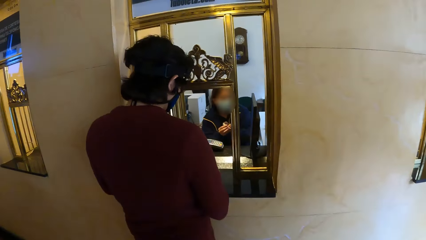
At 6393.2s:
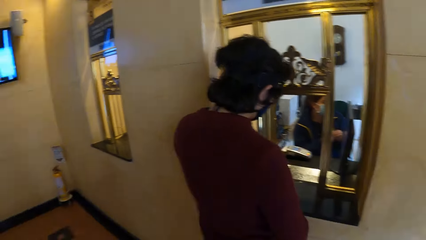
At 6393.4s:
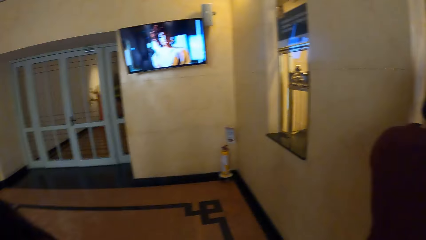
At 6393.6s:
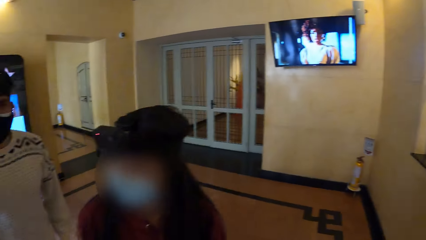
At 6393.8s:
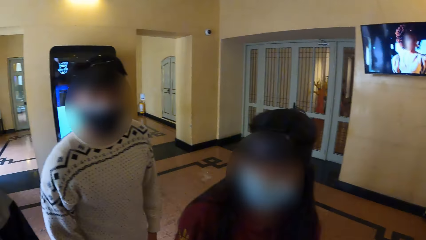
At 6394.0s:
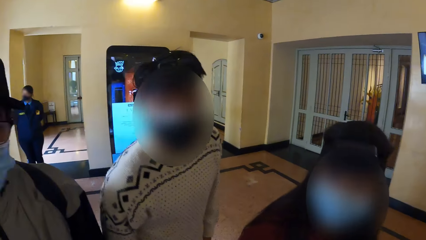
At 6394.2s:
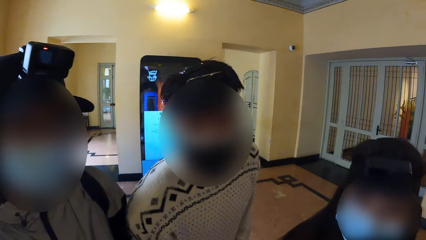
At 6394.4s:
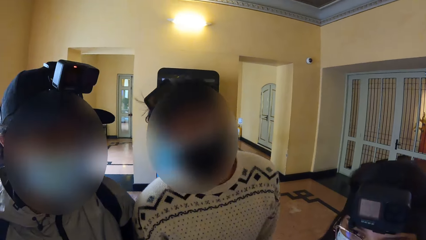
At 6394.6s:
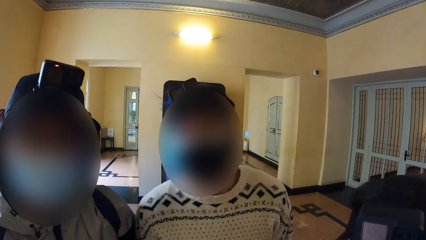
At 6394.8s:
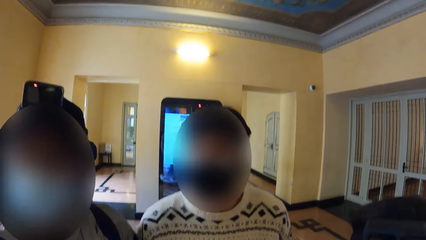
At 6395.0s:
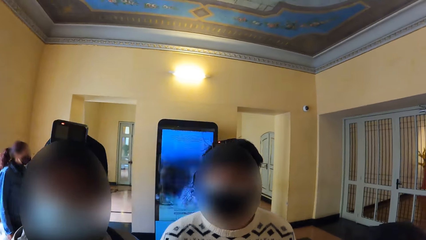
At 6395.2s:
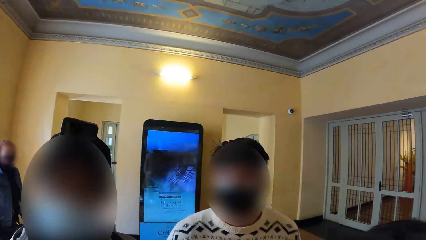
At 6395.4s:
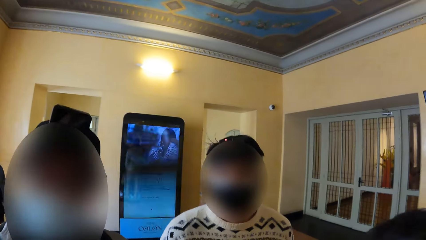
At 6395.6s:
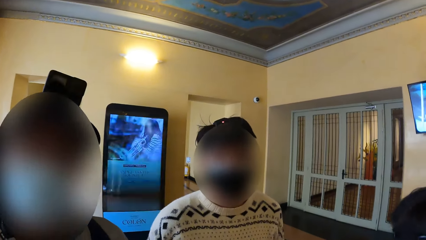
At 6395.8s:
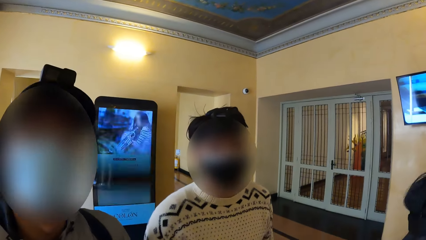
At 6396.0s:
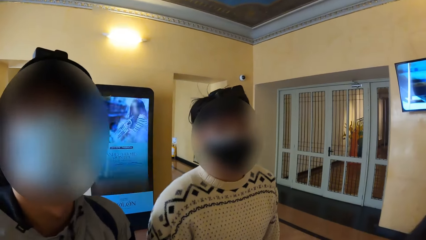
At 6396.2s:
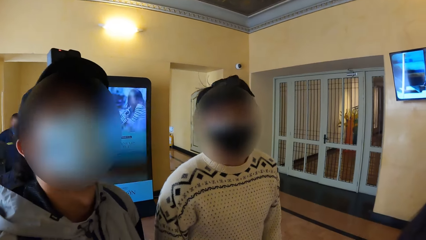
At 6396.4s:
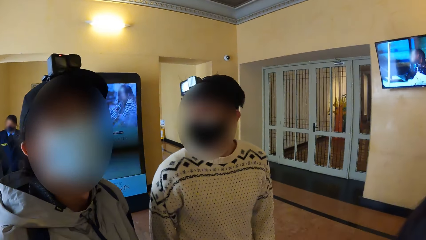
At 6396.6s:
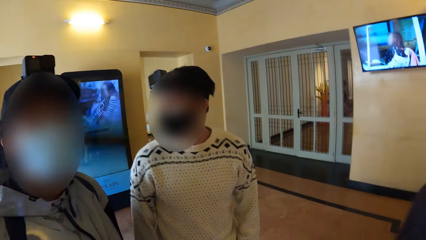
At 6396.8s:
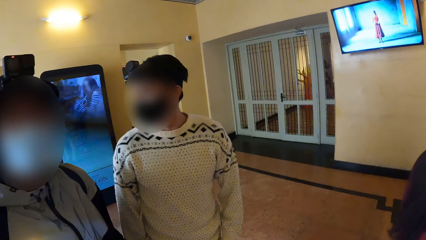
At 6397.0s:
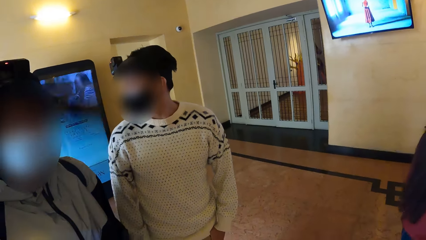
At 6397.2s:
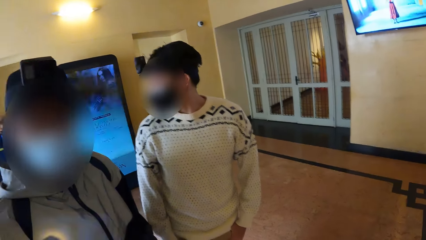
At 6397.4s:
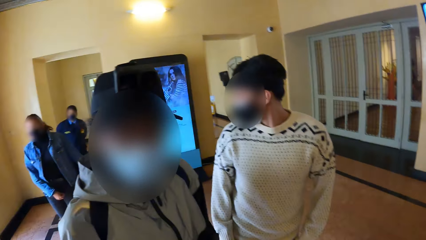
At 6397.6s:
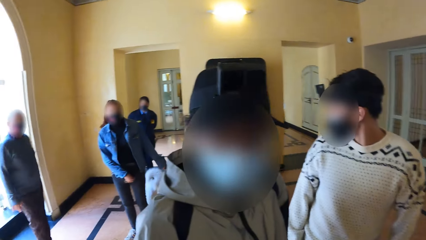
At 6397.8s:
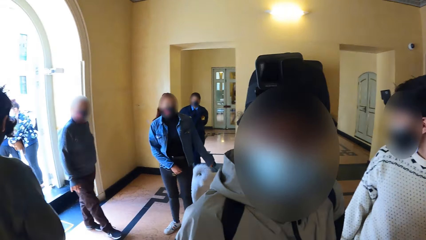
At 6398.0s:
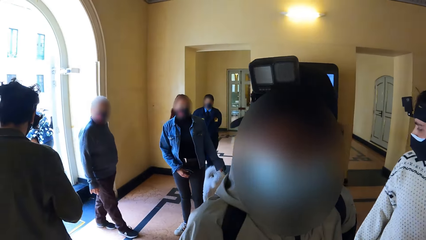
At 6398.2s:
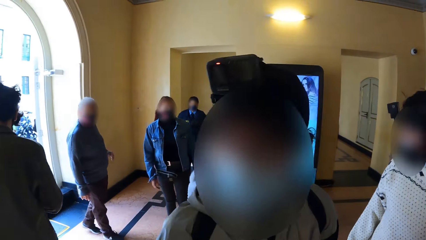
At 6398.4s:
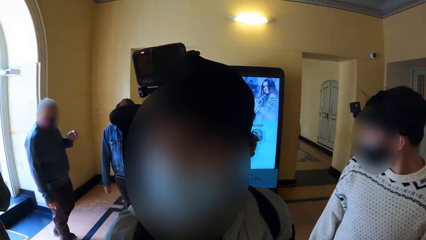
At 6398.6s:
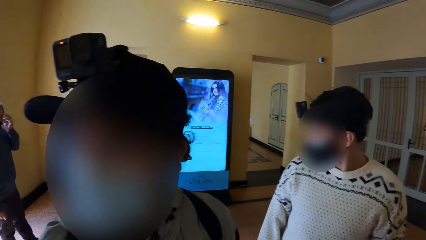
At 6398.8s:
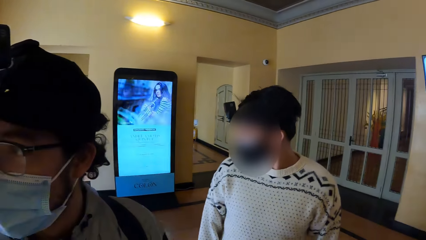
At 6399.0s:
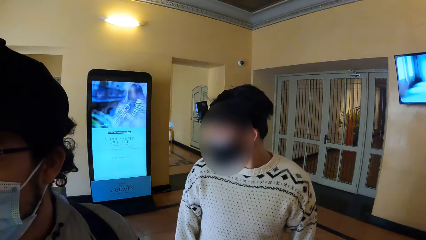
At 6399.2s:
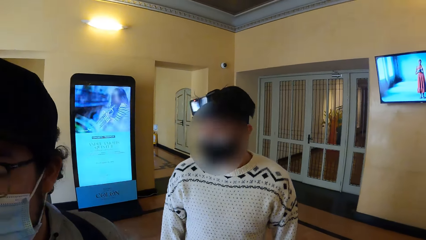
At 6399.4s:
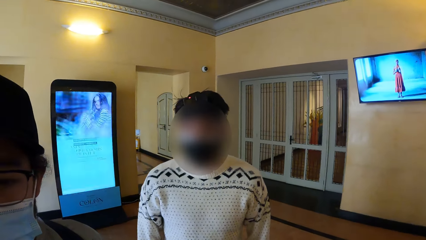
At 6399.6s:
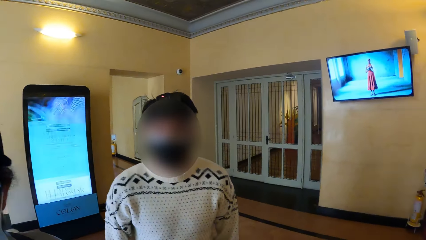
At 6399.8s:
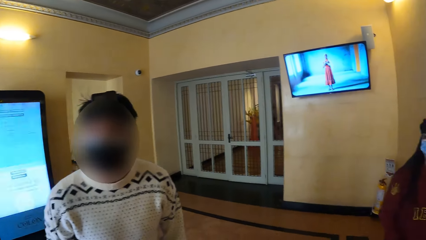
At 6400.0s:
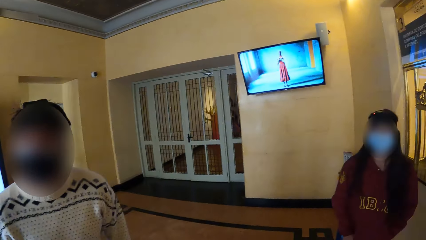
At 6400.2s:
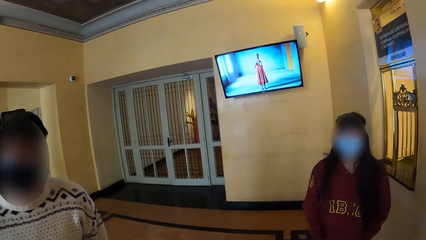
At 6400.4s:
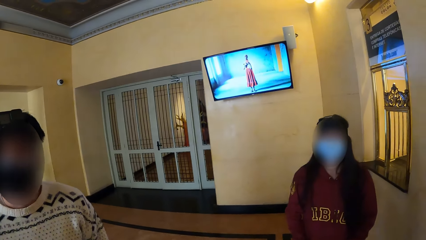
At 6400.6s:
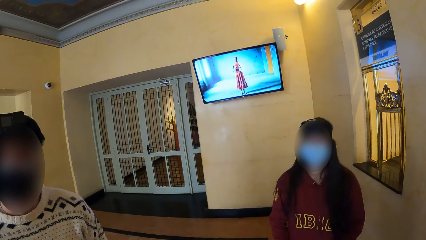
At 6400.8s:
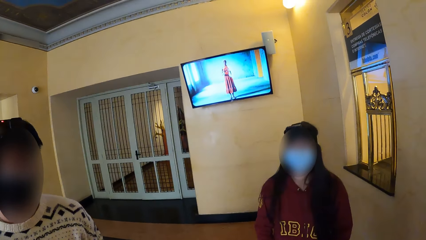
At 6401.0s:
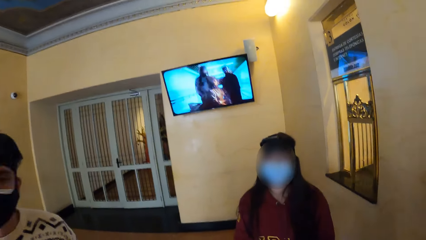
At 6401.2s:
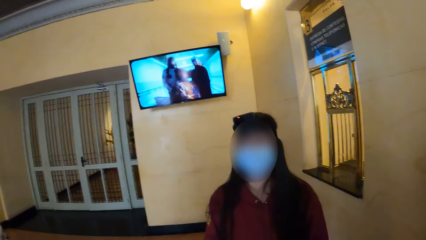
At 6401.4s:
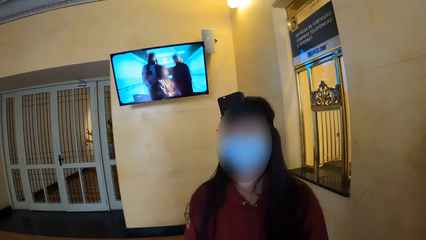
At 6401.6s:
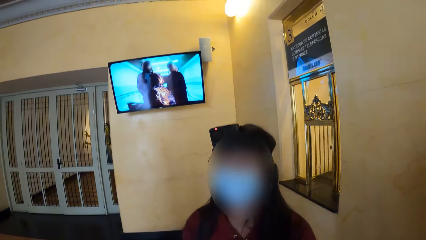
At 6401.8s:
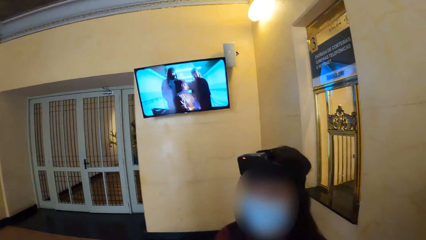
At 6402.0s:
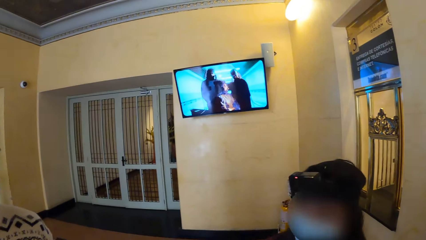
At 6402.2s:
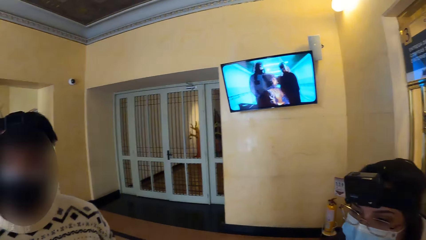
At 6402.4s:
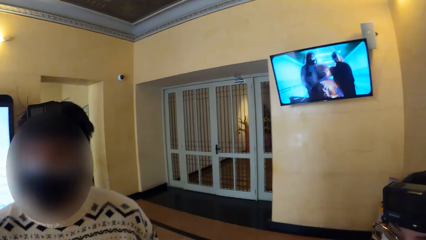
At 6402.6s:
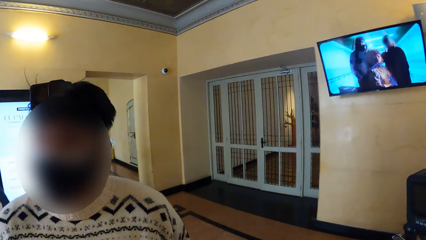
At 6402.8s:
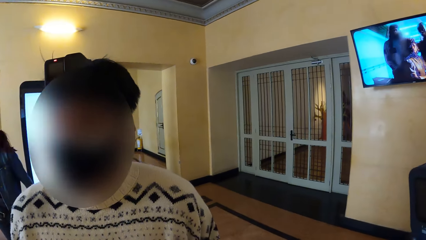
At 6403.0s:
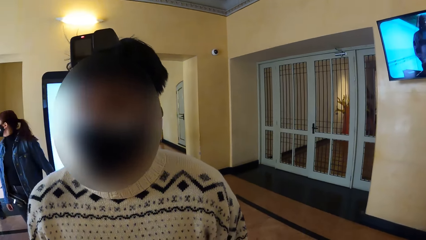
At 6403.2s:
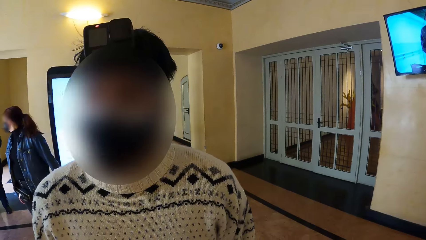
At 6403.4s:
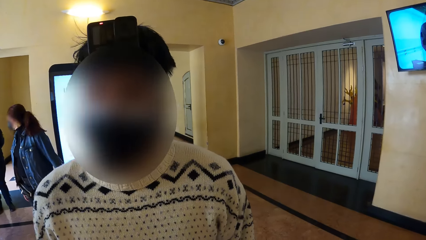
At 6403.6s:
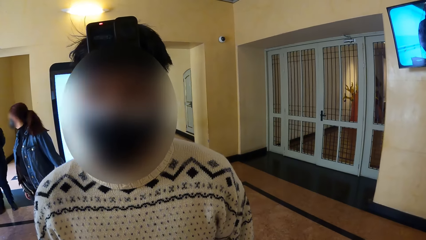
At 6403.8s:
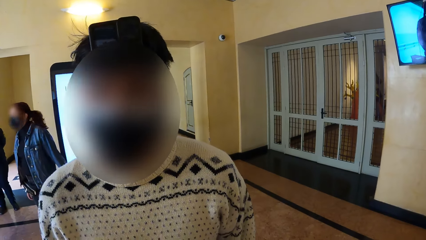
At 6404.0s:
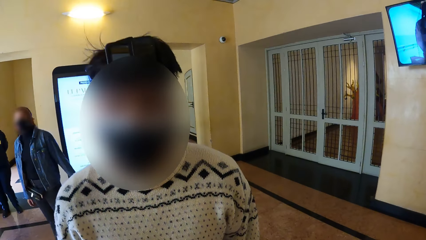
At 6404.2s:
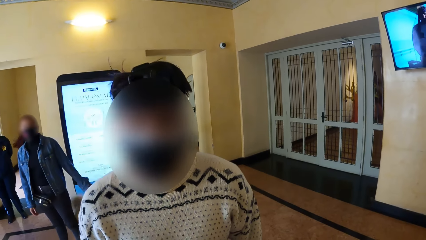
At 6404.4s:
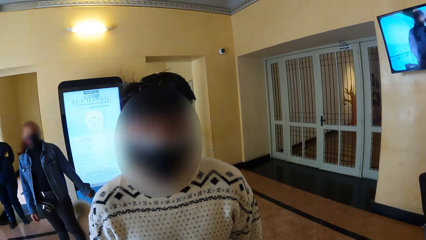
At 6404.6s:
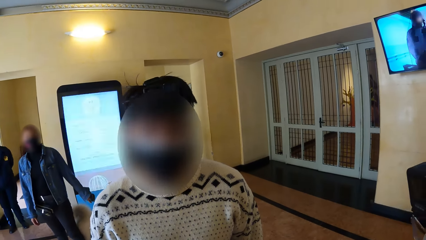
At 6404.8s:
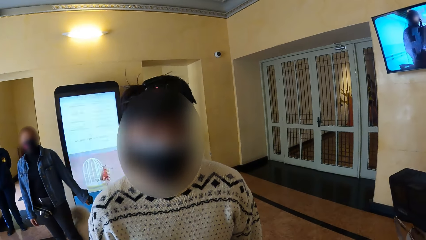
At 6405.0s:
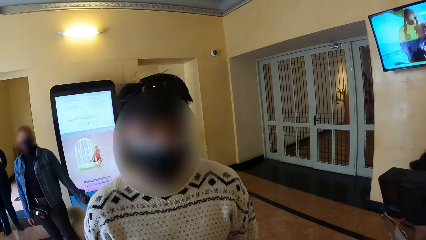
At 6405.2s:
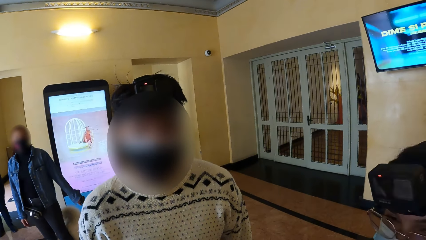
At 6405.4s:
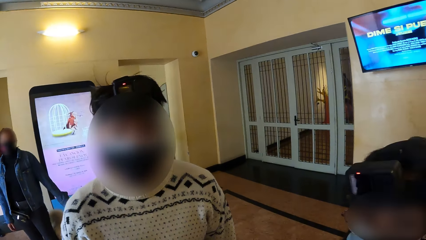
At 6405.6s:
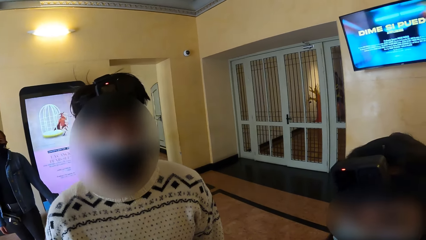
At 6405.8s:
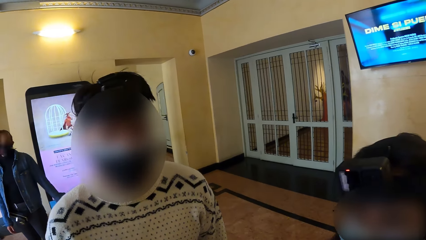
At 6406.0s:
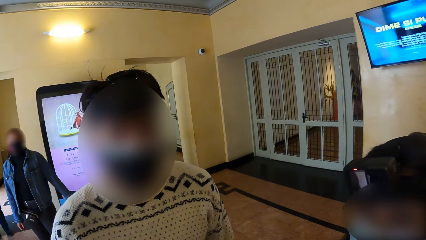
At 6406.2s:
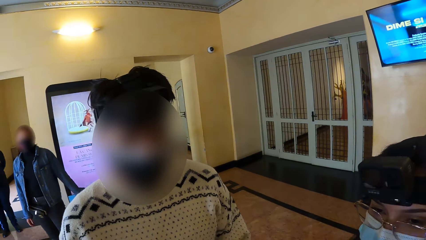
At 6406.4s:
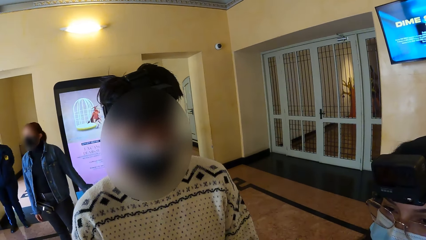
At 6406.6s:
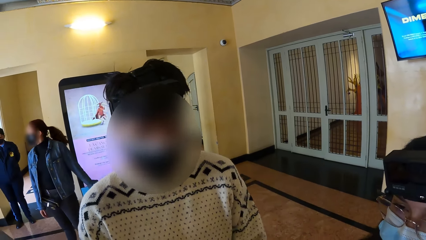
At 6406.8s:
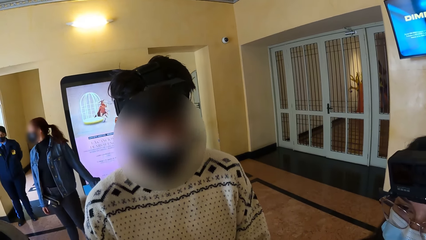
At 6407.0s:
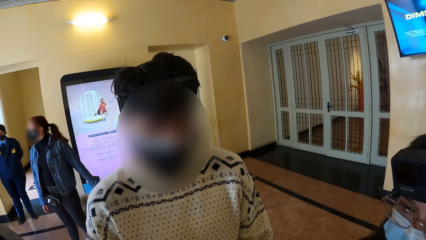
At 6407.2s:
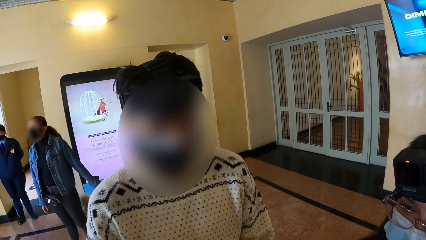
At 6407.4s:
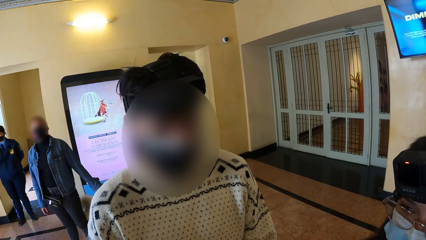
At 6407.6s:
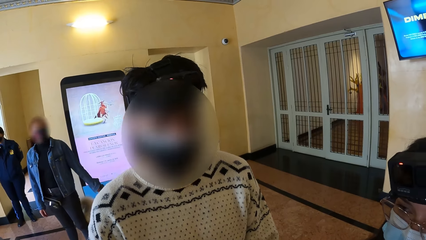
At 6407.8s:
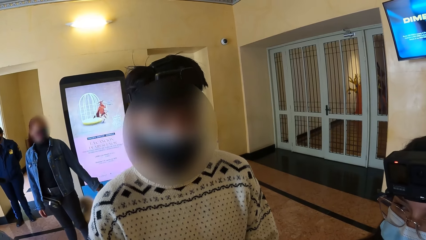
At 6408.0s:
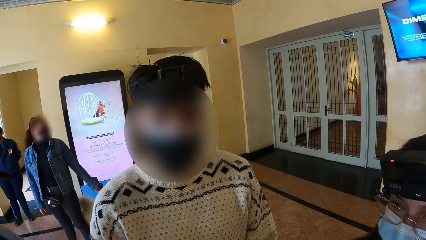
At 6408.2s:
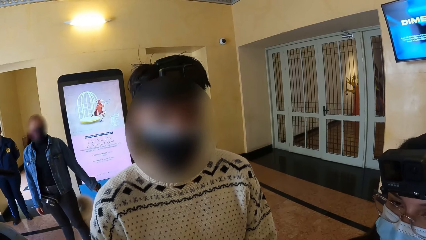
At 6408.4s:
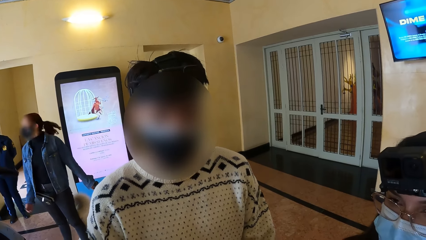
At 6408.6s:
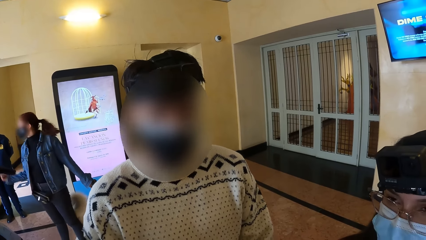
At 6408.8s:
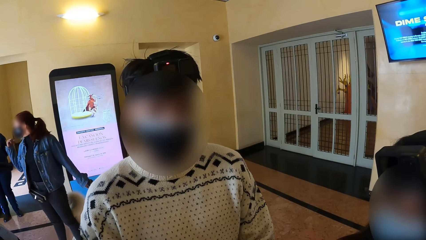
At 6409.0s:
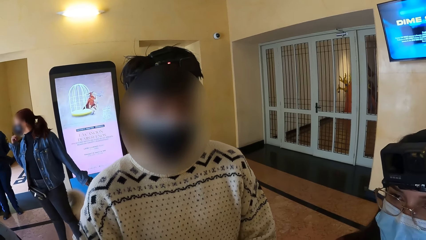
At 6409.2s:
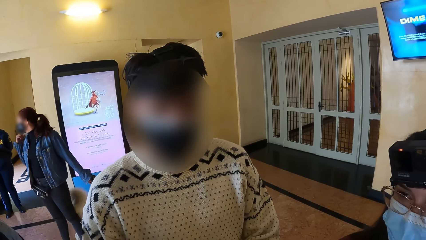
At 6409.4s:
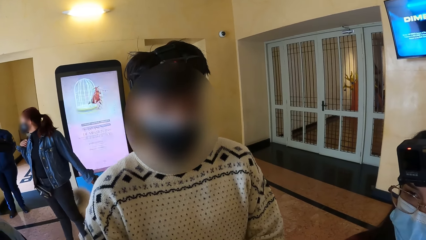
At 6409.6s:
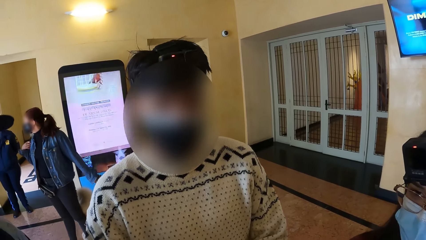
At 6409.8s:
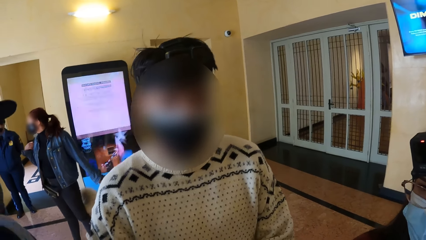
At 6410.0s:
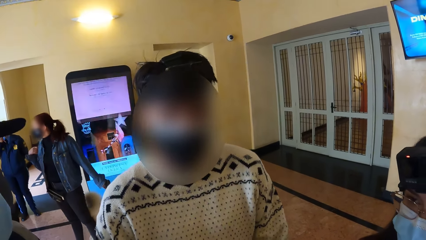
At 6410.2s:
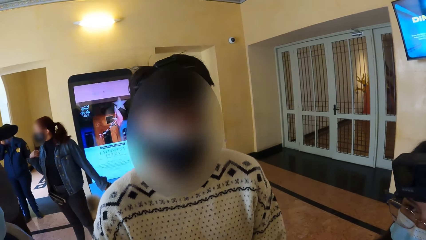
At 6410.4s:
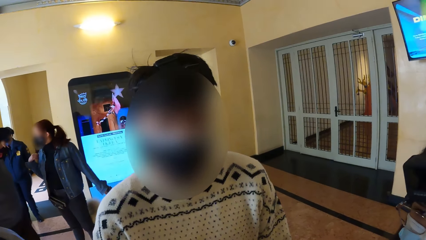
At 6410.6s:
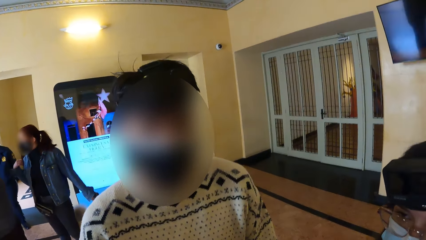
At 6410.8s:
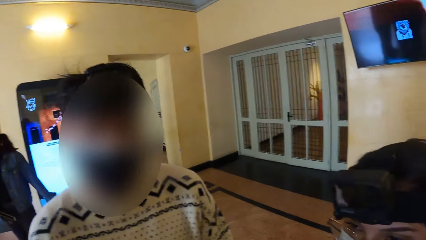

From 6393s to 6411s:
A man hands a receptionist a card. Another man interacts with a woman, another man and the camera wearer.
